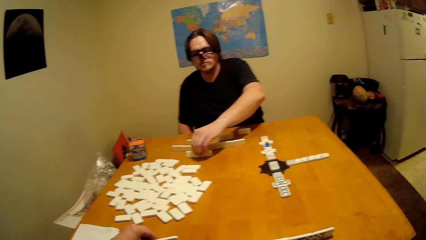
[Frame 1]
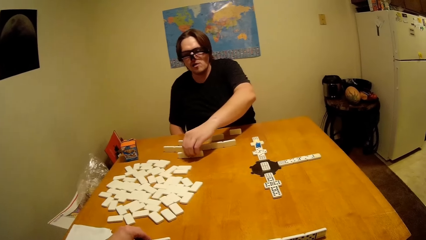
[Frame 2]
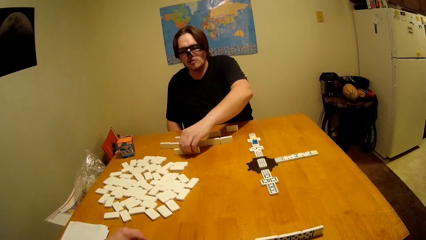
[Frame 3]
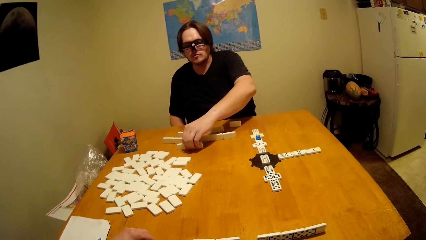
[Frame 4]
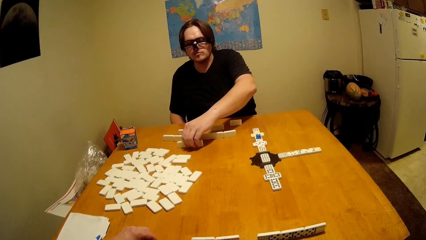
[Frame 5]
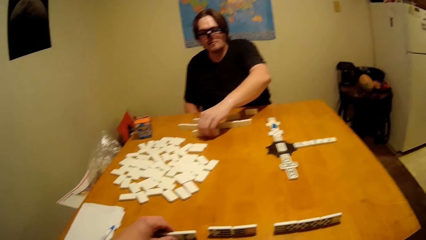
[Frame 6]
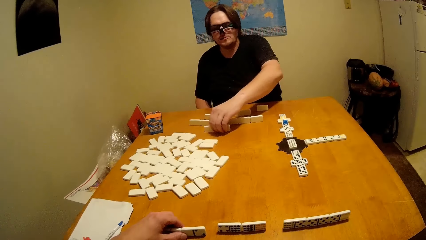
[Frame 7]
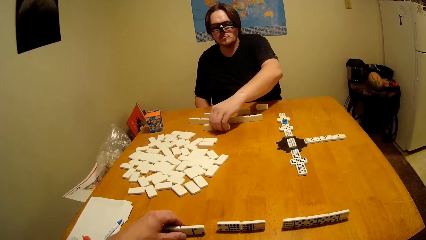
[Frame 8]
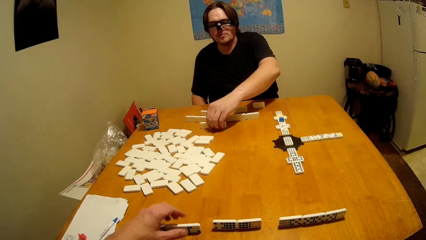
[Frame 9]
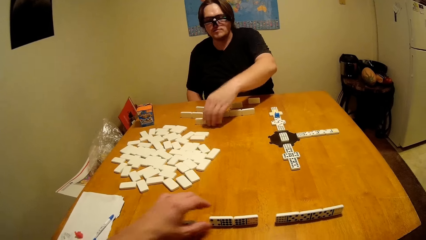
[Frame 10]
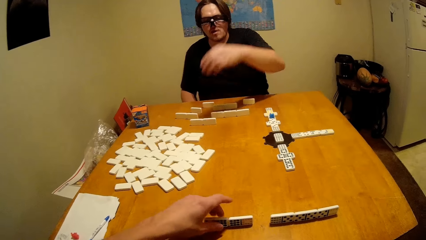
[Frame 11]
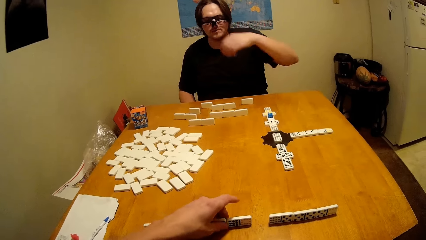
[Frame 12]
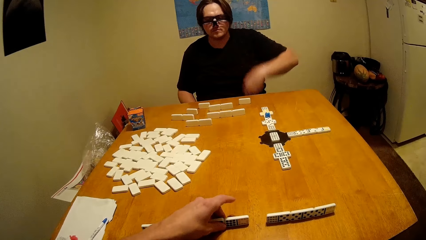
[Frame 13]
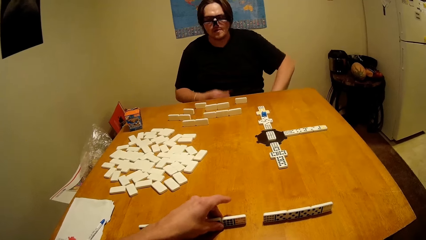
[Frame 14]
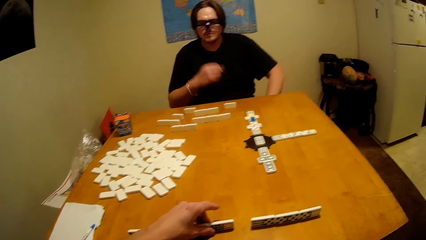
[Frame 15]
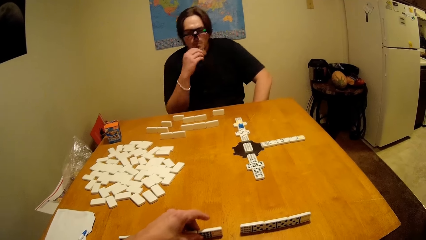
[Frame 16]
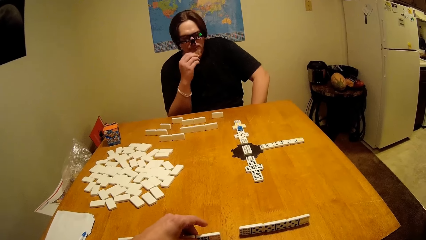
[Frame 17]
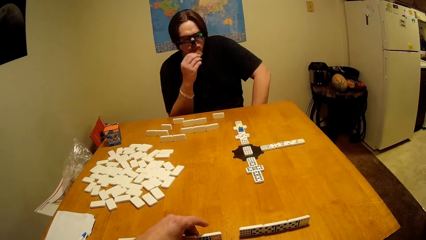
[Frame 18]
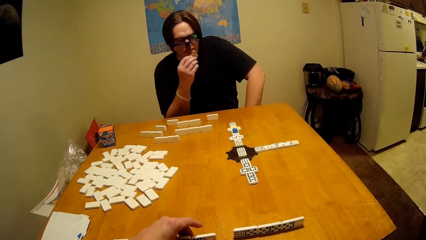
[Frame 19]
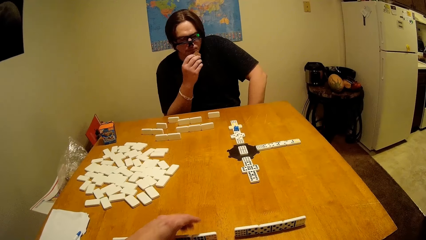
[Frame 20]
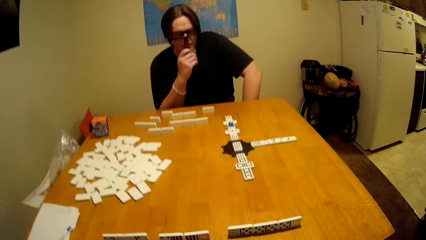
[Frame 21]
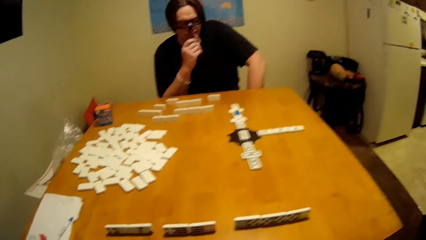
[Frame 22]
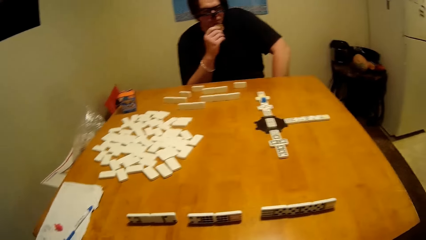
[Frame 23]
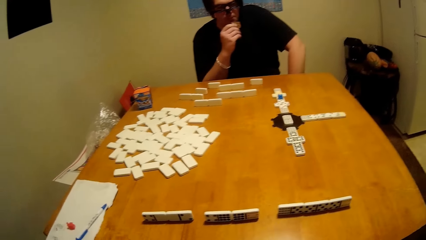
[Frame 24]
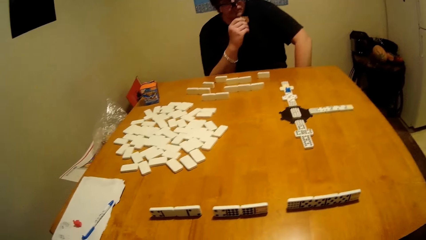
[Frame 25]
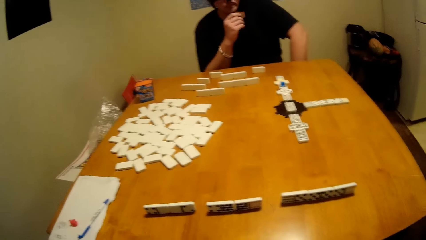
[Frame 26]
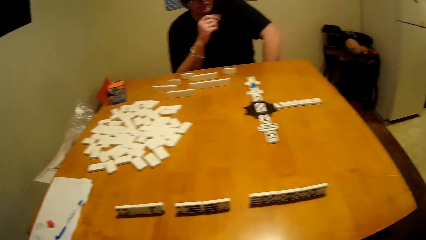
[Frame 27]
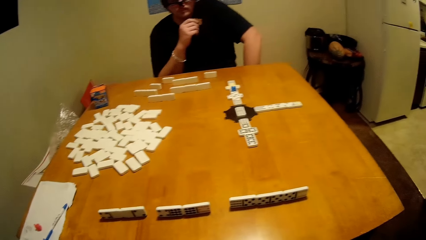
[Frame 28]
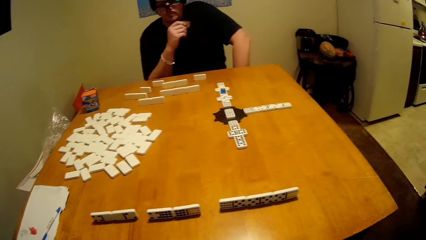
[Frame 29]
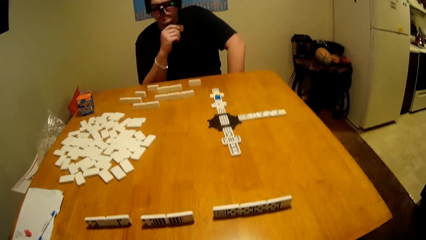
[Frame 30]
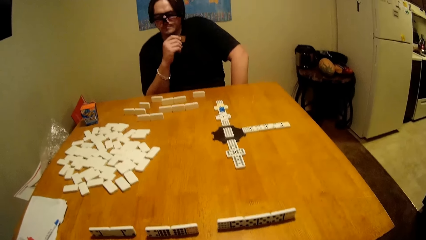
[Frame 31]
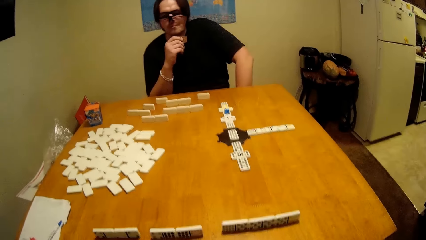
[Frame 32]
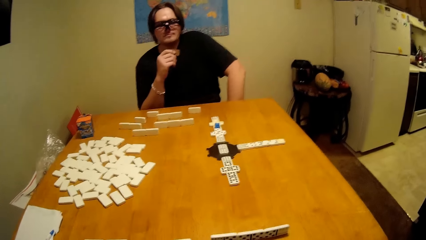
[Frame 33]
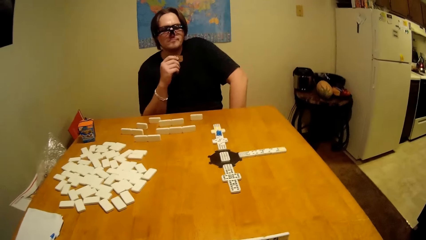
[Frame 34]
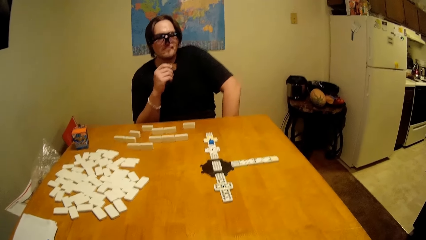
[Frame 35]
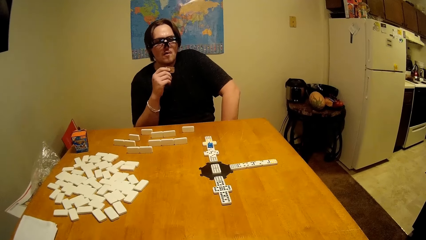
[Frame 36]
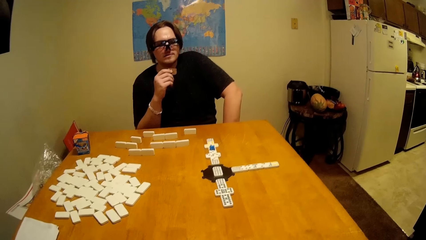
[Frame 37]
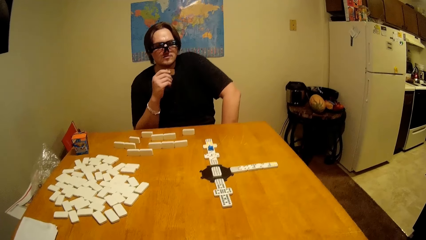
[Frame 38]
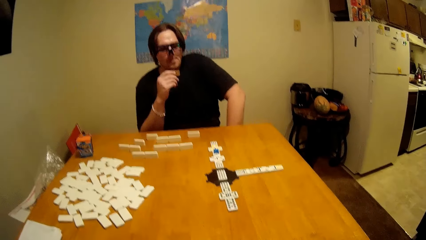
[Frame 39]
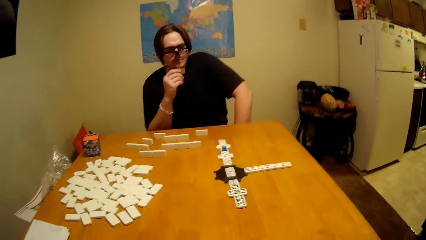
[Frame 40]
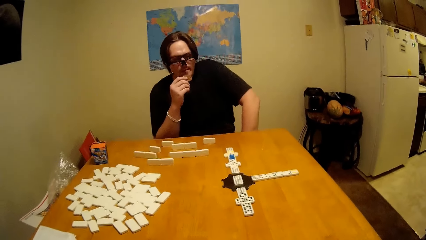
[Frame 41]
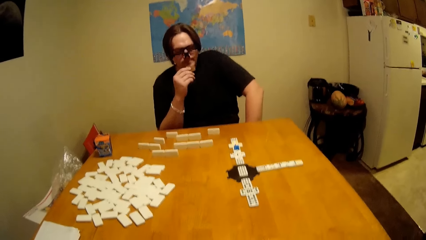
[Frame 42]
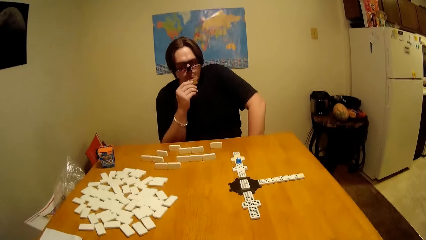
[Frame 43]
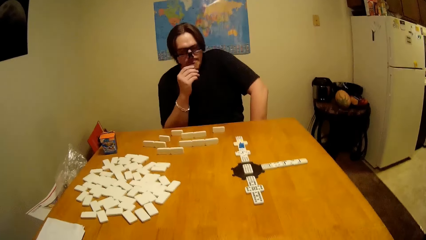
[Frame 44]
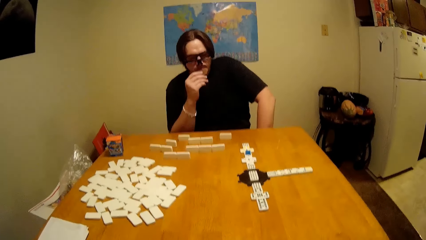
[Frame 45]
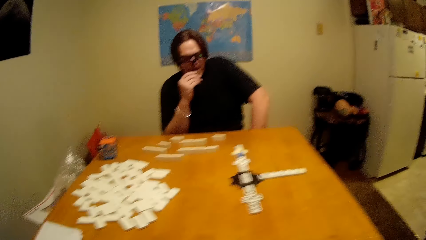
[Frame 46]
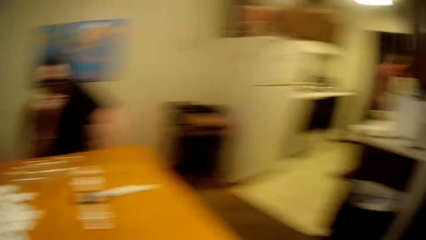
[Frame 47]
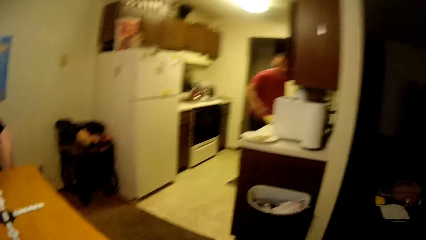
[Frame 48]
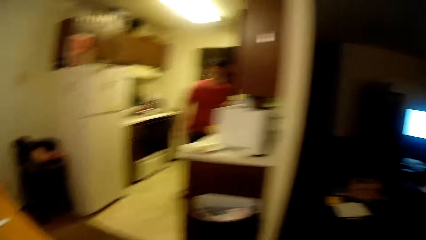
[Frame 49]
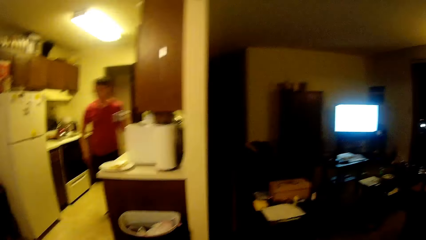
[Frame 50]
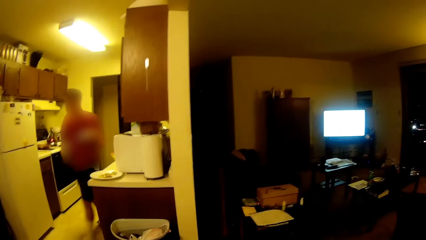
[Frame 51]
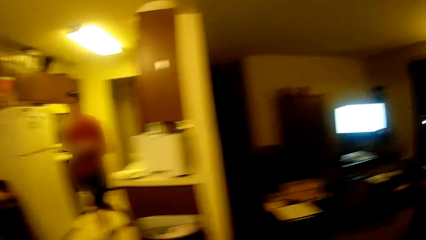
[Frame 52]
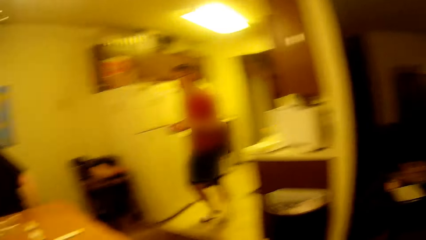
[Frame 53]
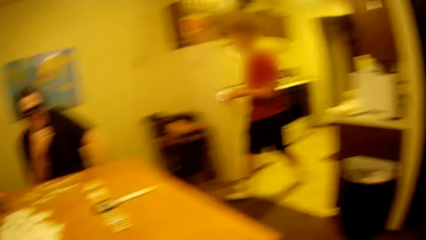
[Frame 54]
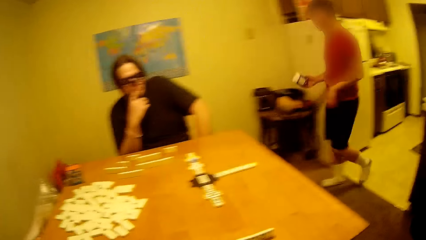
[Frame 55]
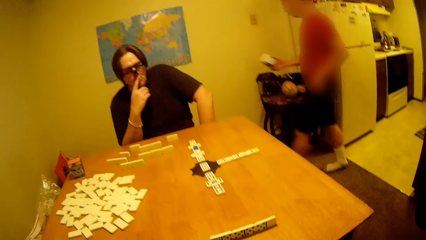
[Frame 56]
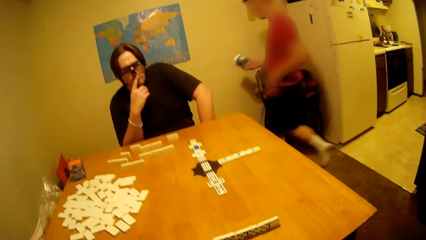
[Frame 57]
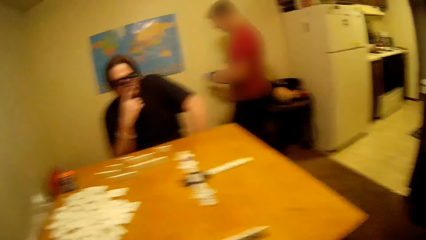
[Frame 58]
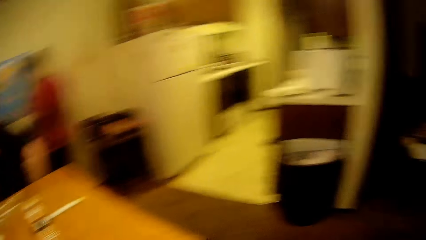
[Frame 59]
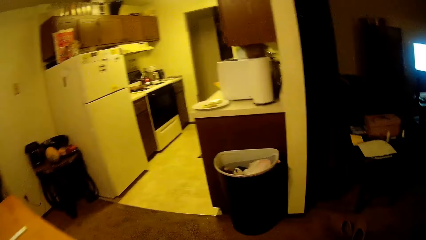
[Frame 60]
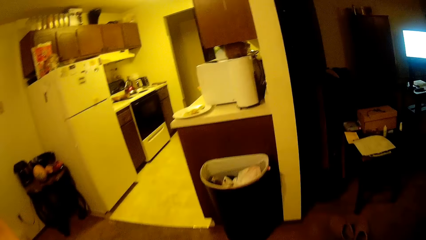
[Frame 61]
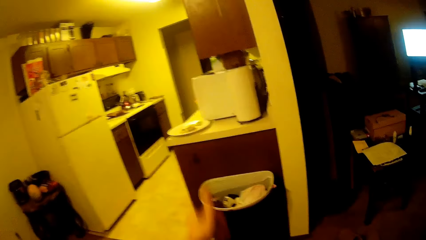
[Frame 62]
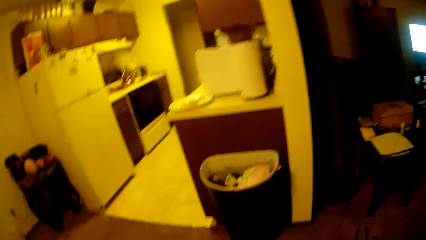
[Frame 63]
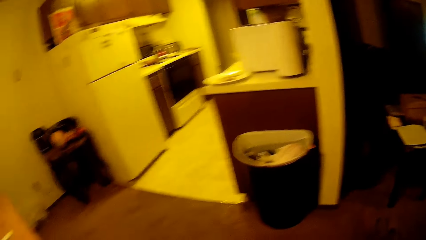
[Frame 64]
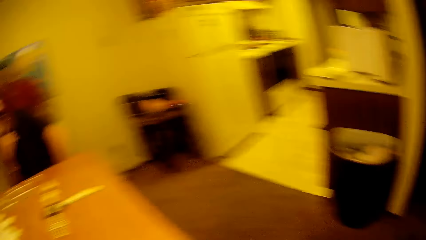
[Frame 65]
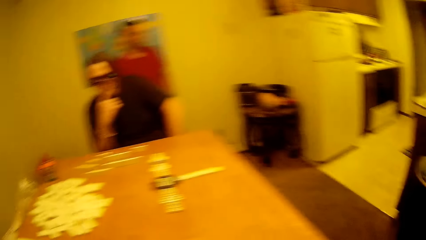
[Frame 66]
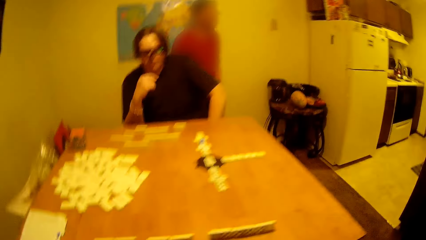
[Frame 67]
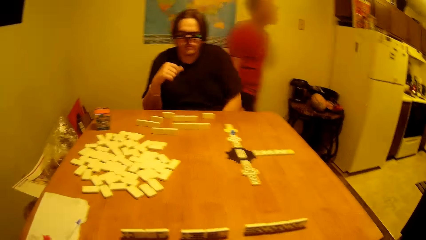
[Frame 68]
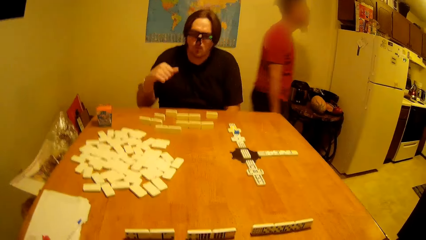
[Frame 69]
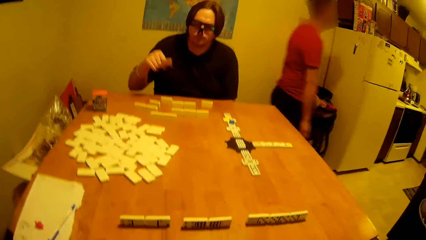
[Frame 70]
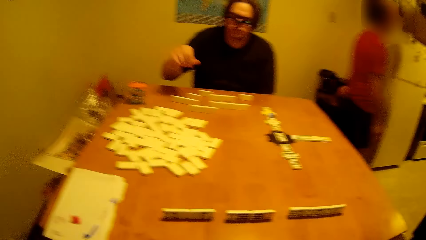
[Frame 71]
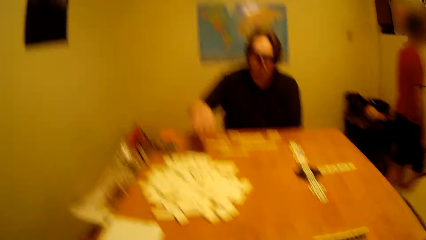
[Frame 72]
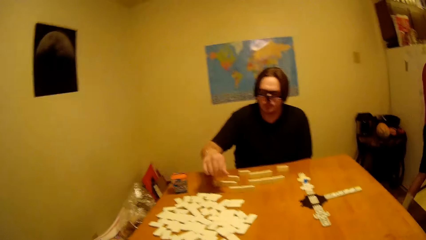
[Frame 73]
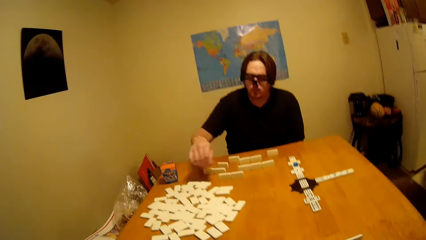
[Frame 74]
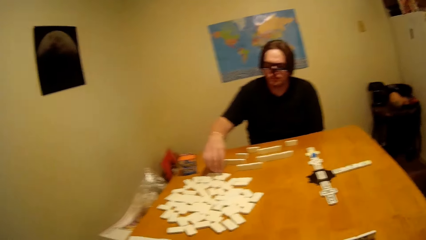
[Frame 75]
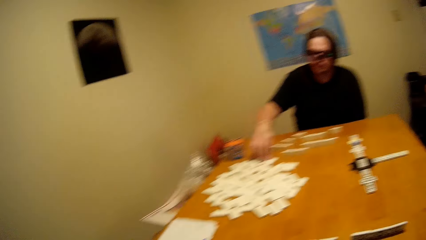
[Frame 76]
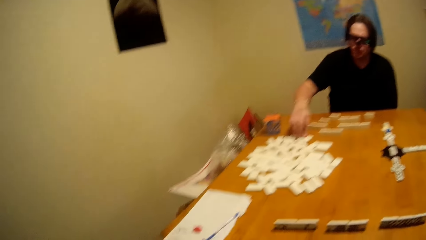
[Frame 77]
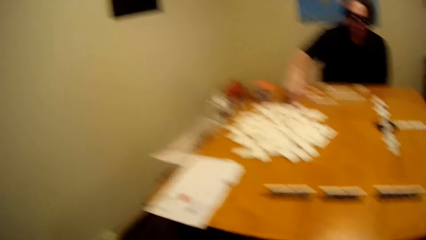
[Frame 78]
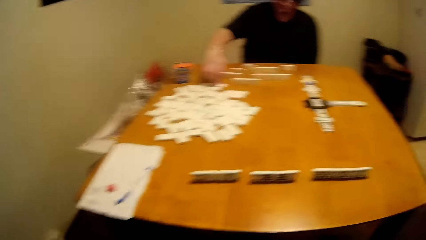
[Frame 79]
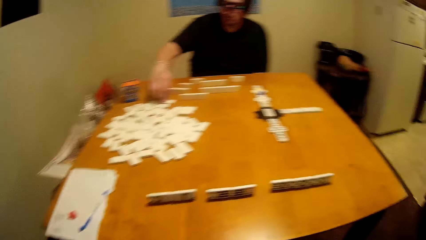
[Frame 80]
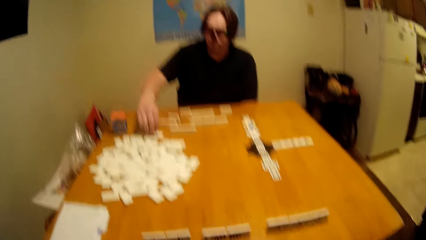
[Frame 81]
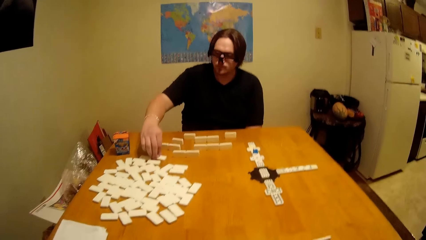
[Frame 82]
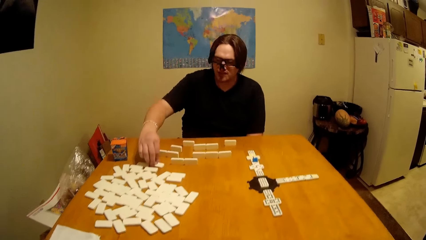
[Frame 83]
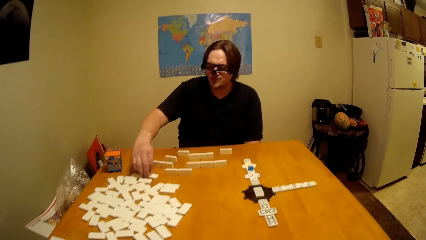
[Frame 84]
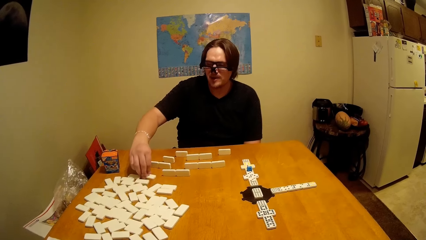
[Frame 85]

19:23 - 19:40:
A man plays the dice and puts the dominoes piece down. The camera wearer takes the dominoes piece and plays the dice. The man eats a biscuit. The camera wearer moves around the house. Another man walks inside the room. The camera wearer looks around the room.
